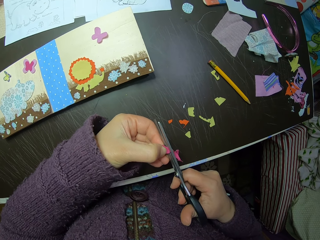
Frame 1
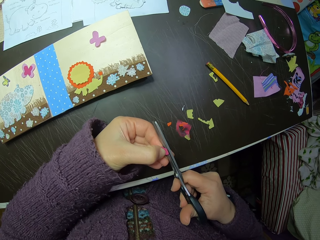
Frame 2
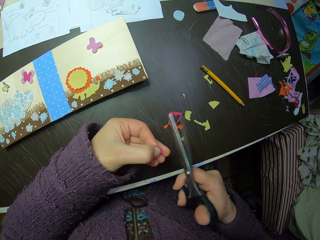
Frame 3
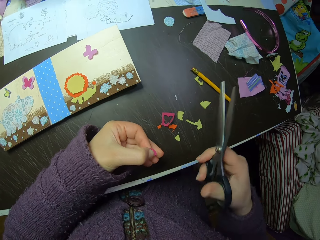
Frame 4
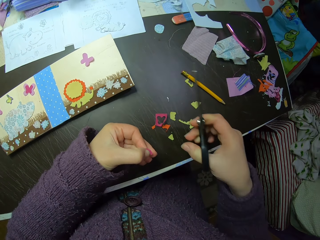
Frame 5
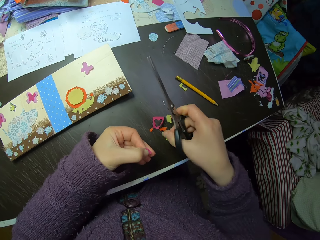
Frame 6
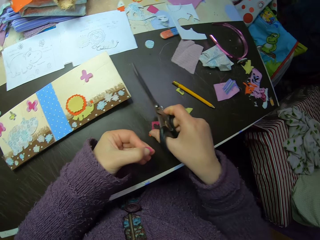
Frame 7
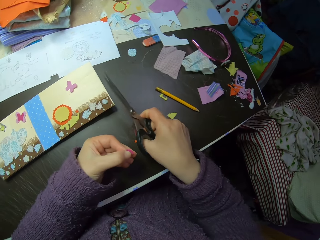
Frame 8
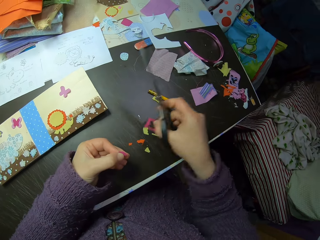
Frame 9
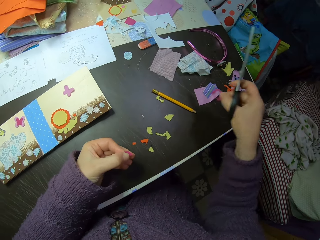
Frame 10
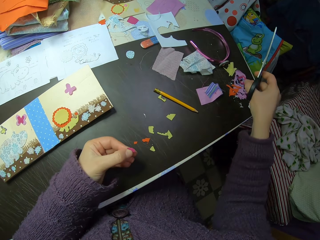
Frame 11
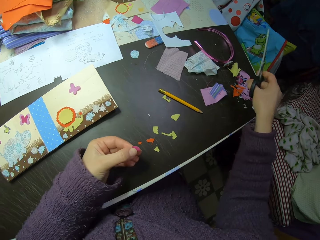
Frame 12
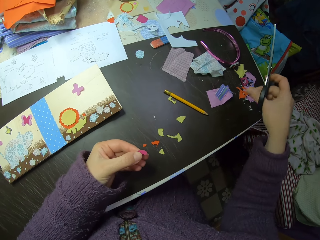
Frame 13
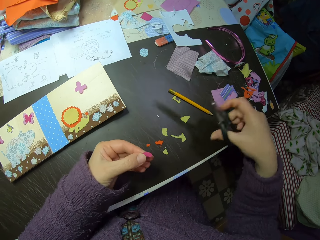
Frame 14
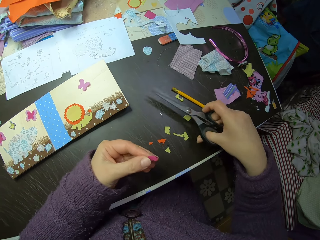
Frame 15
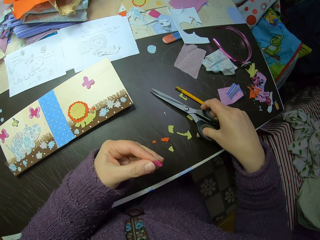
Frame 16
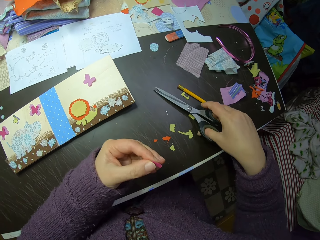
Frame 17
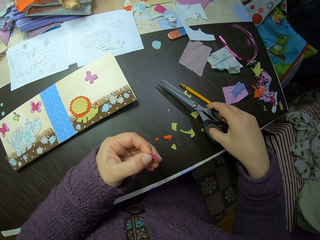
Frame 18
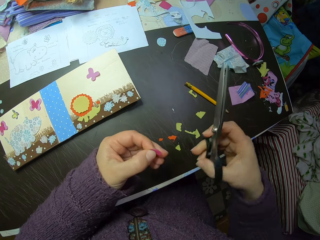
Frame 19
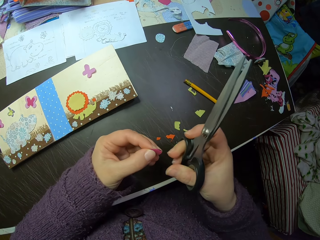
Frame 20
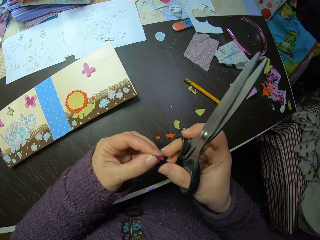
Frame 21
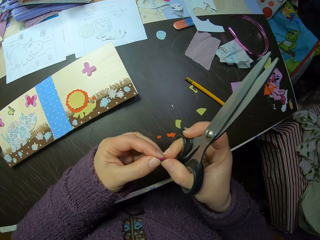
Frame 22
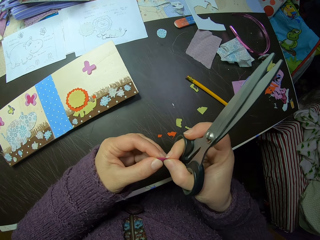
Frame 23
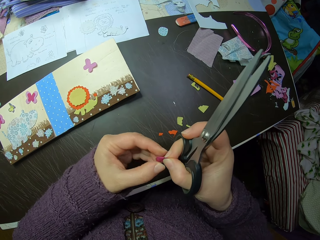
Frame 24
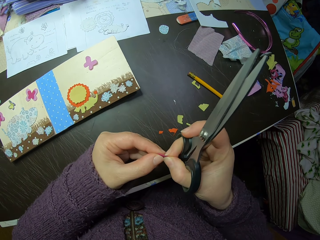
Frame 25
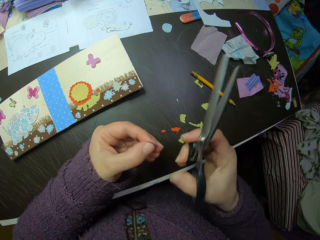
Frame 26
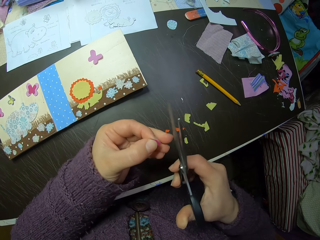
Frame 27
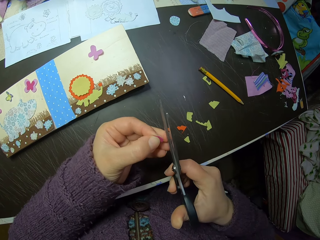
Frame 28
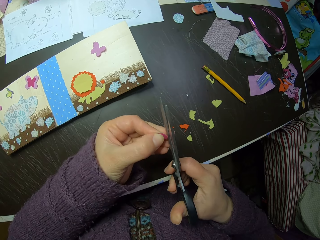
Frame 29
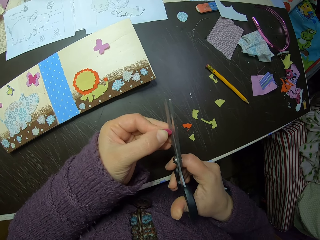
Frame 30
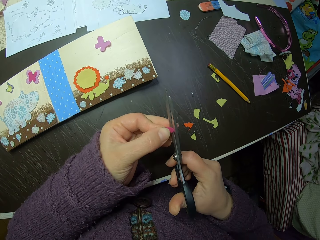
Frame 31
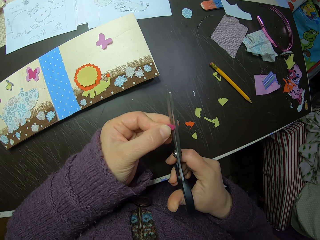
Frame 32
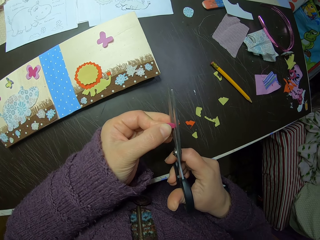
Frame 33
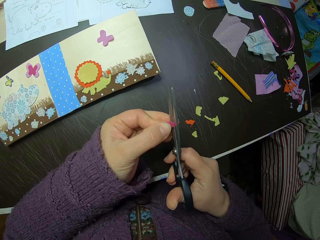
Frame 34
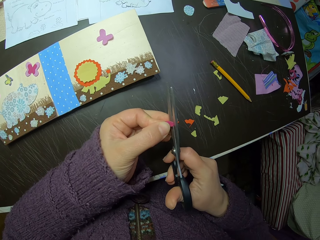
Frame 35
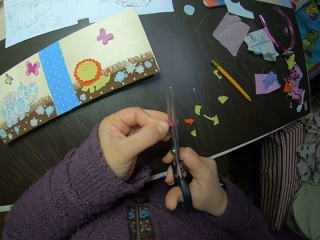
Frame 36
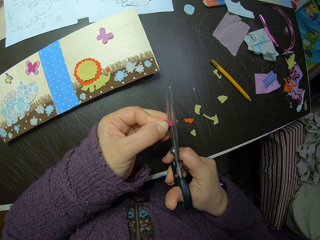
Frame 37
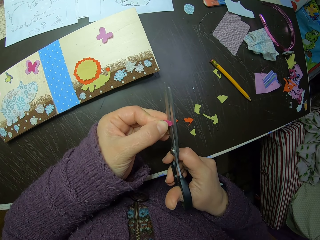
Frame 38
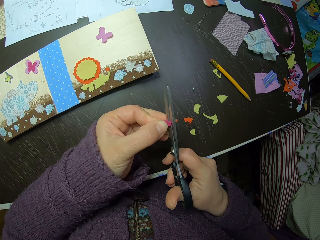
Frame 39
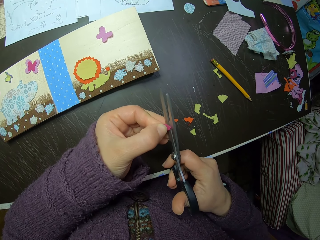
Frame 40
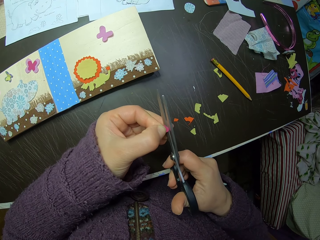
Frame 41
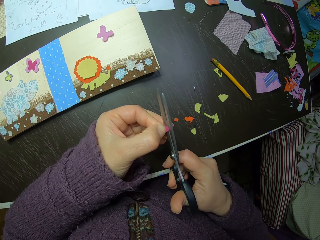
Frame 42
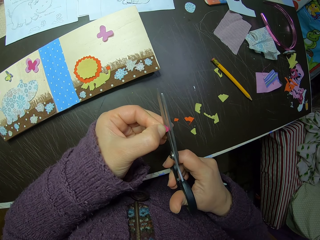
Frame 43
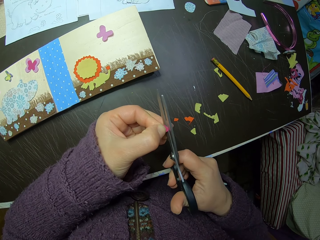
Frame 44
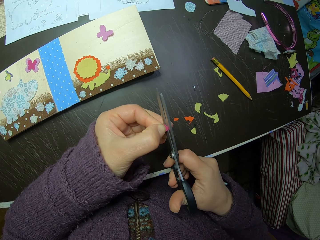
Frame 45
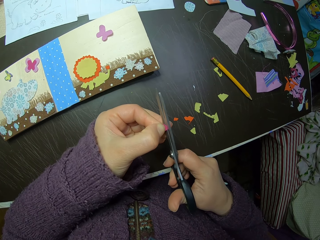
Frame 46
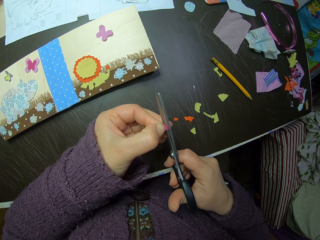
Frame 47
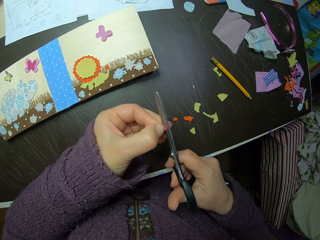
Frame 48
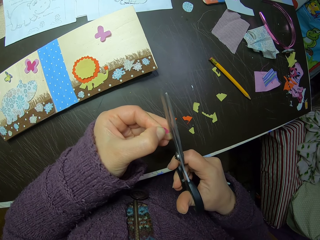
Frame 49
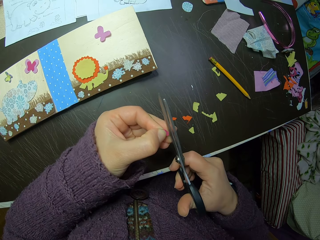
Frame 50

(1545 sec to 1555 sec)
The camera wearer picks the cut-out piece of the fabric with her right hand. She drops the cut-out piece of the fabric on the right side of the table. She handles the pink fabric. She cuts the pink fabric.

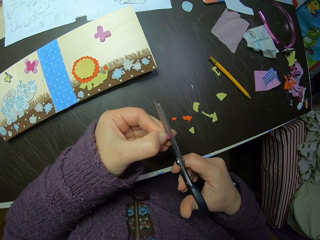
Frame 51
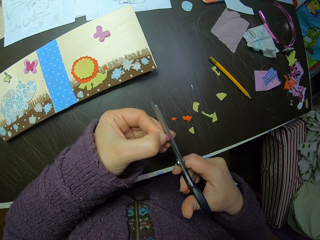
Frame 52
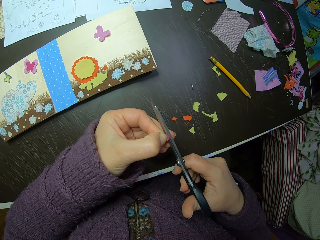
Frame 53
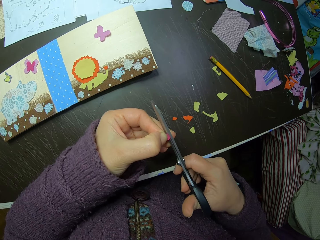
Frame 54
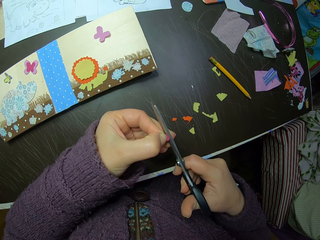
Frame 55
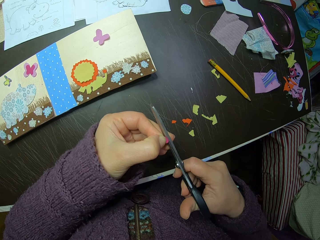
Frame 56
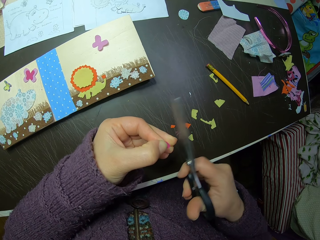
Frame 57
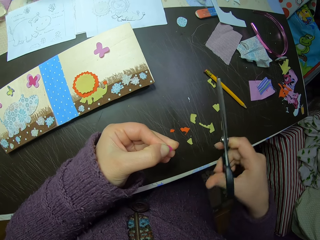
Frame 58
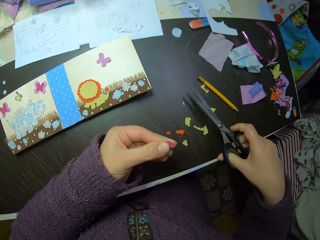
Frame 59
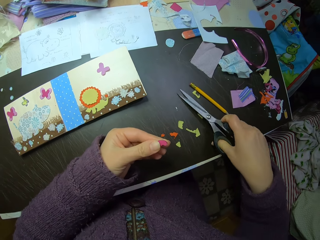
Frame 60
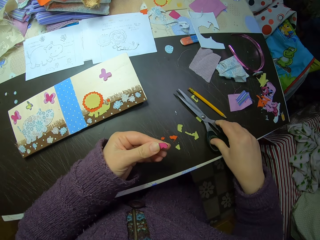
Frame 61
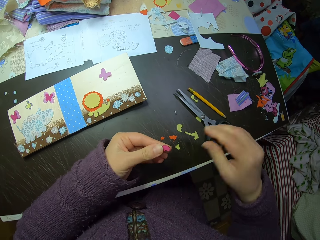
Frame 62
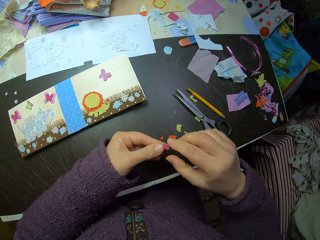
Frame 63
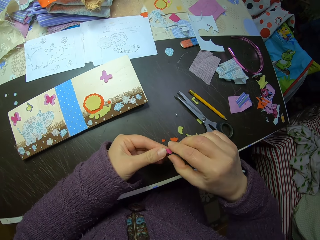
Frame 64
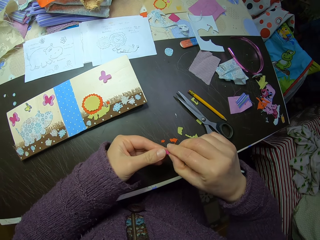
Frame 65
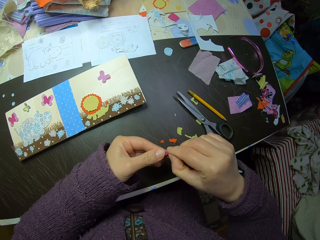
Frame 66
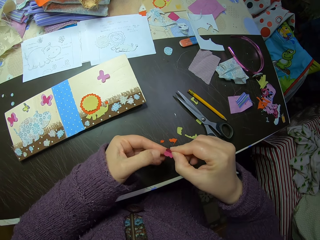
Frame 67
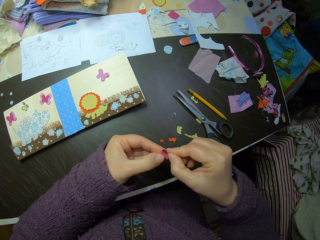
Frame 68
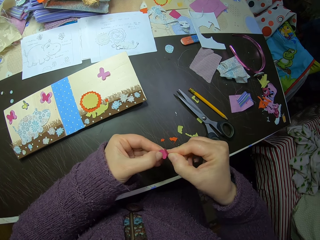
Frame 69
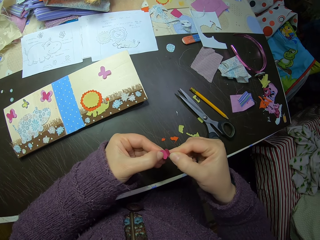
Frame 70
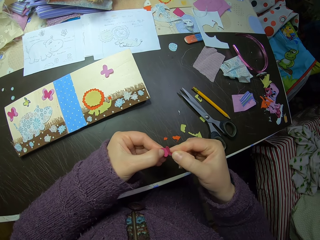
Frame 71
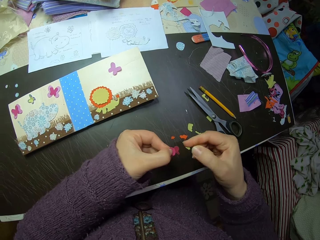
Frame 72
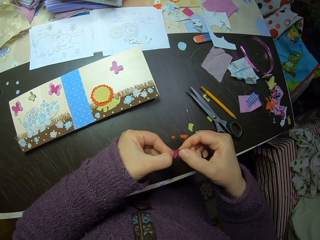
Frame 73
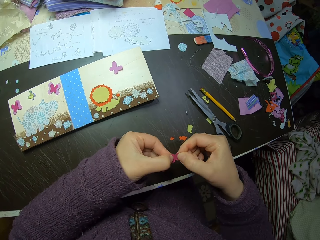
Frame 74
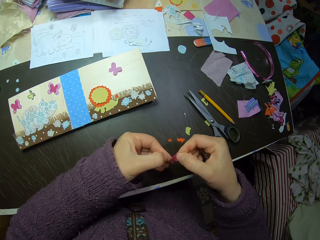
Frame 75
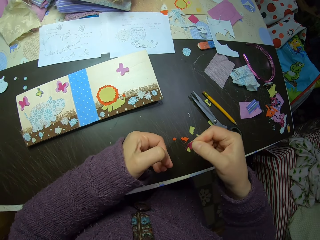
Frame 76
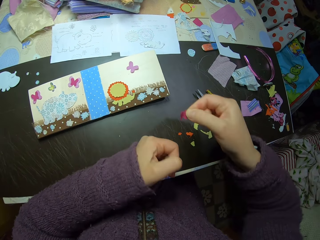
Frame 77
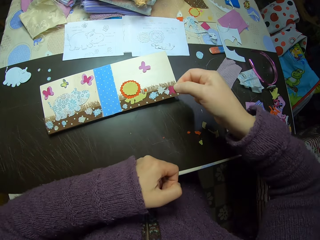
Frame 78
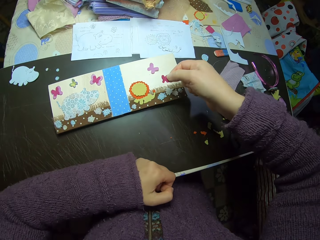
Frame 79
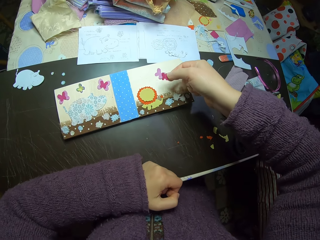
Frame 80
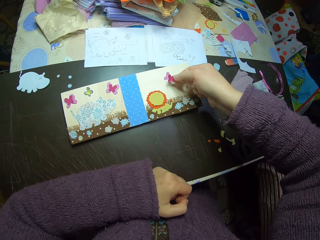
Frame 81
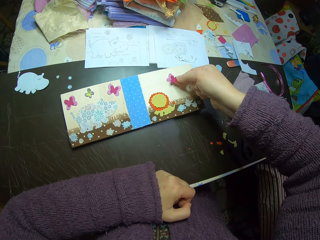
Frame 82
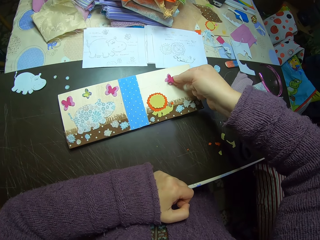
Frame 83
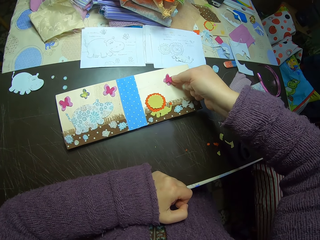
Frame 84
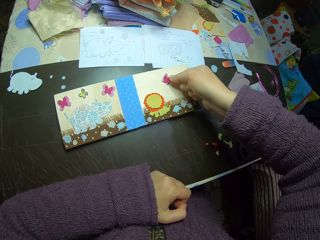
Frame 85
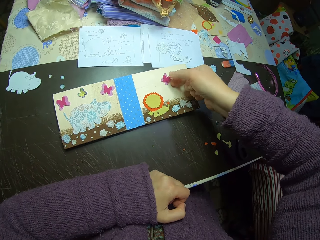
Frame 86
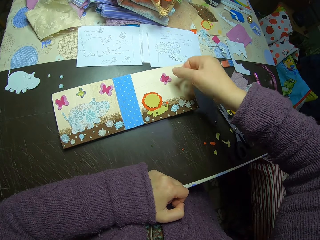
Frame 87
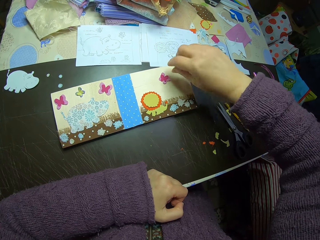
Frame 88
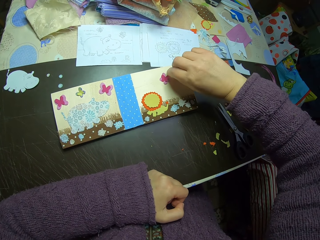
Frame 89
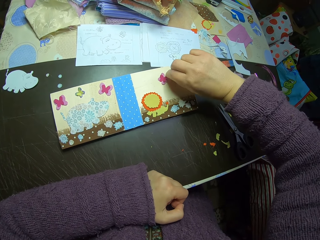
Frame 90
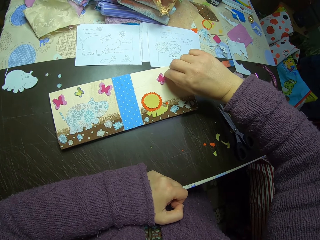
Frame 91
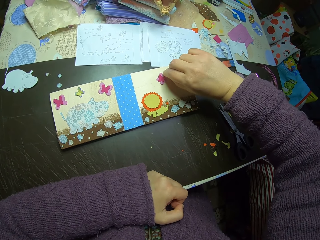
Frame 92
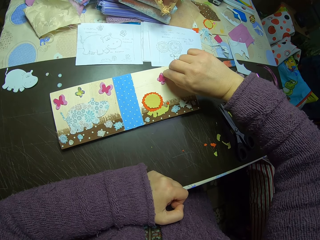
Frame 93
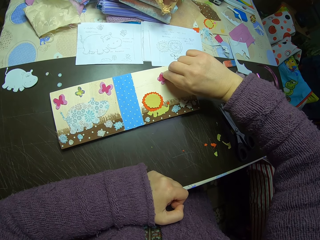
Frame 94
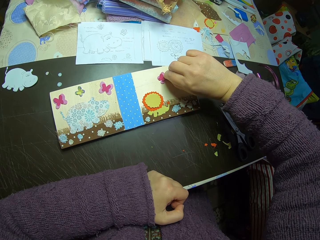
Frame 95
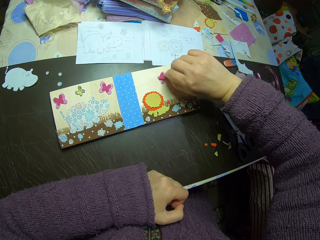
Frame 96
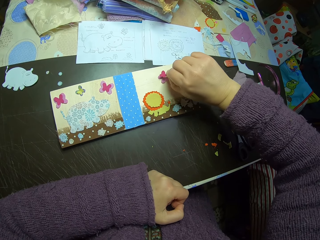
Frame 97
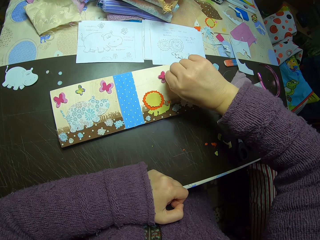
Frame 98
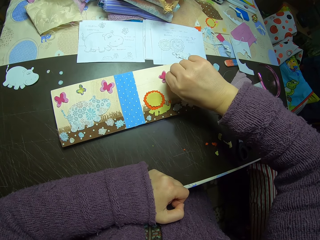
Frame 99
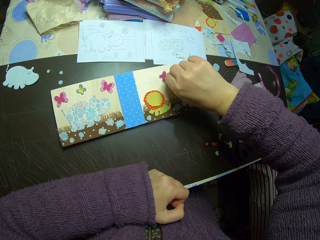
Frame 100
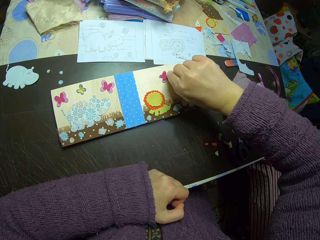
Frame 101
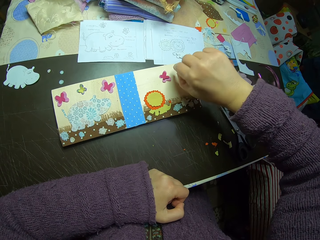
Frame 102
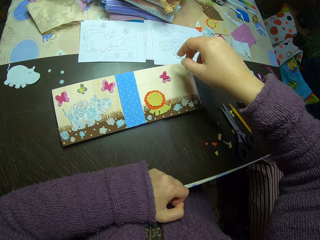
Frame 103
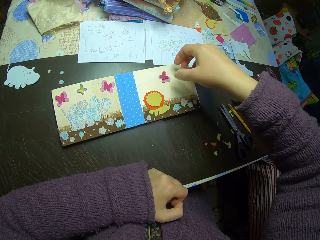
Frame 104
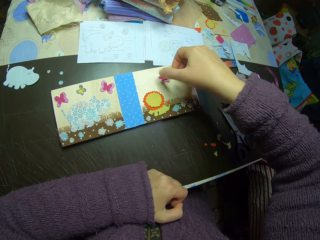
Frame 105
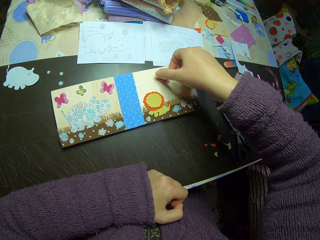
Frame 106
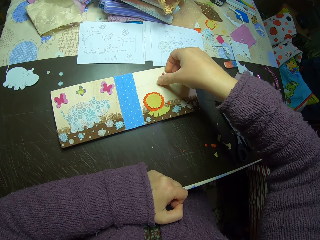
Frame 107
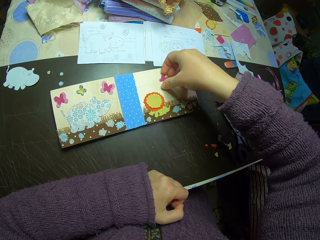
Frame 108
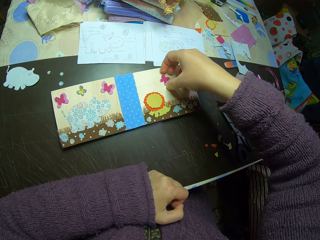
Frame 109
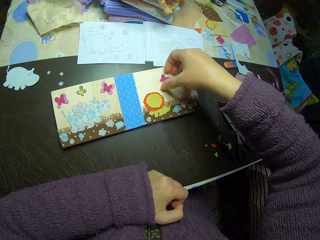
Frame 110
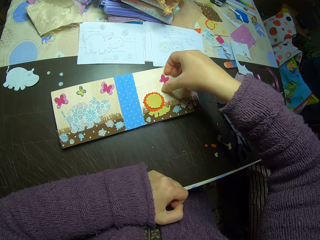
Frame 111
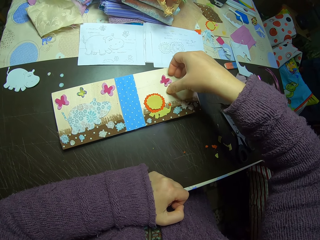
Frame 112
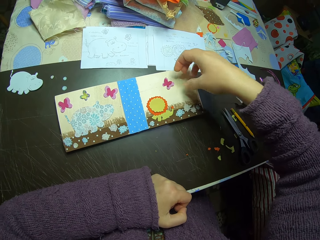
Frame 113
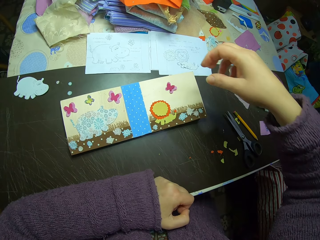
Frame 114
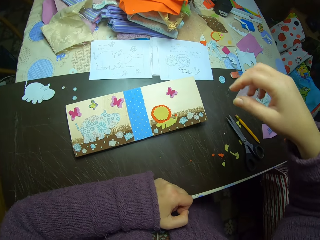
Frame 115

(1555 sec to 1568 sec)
The camera wearer drops the scissors on the table. She adjusts the fabric. She unfolds the pink fabric. She places the fabric butterfly illustration over a paper butterfly illustration on the paper collage or card. She handles the pink fabric on the card. She adjusts the butterfly fabric illustrations on the paper collage.
